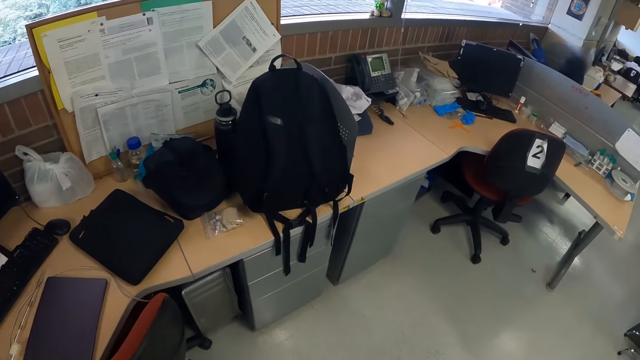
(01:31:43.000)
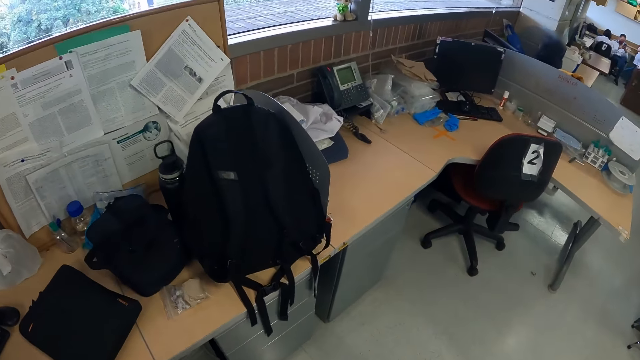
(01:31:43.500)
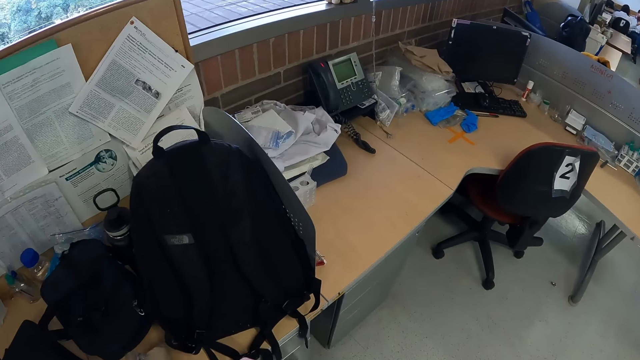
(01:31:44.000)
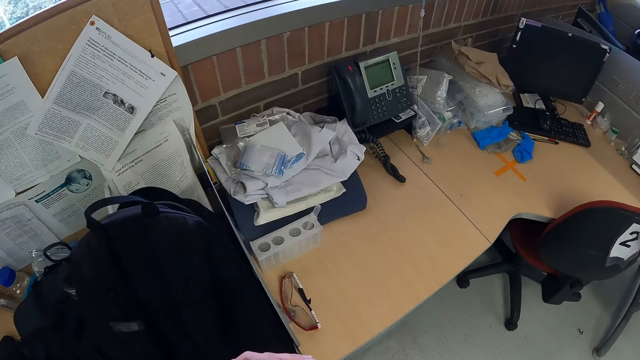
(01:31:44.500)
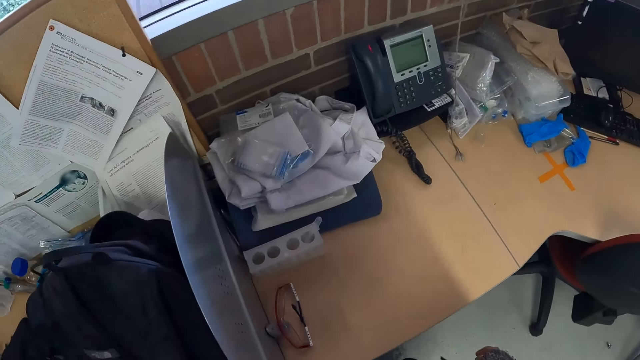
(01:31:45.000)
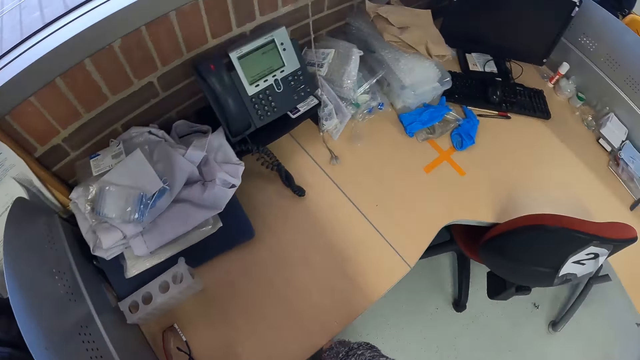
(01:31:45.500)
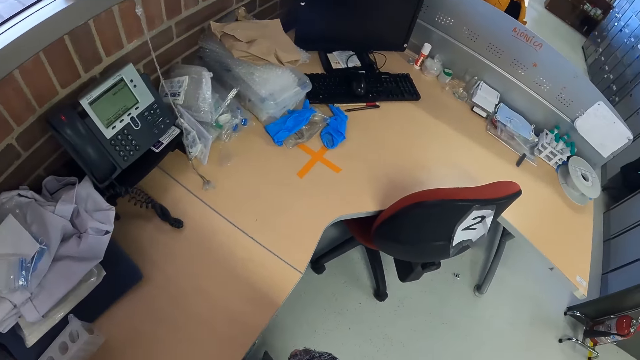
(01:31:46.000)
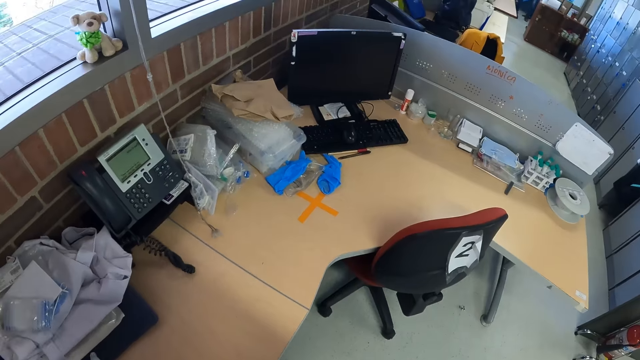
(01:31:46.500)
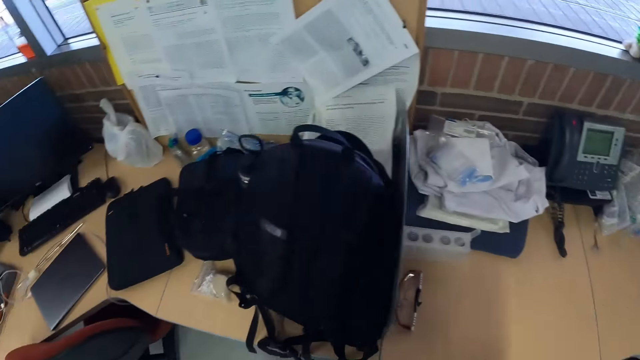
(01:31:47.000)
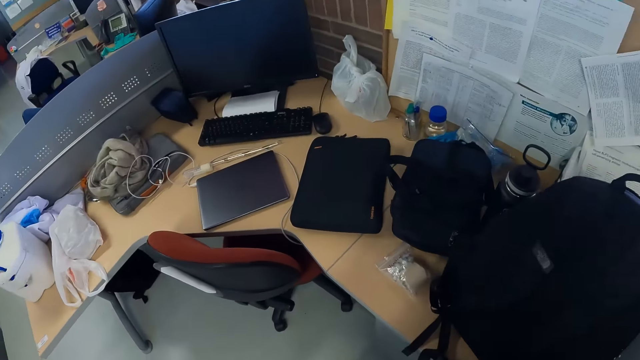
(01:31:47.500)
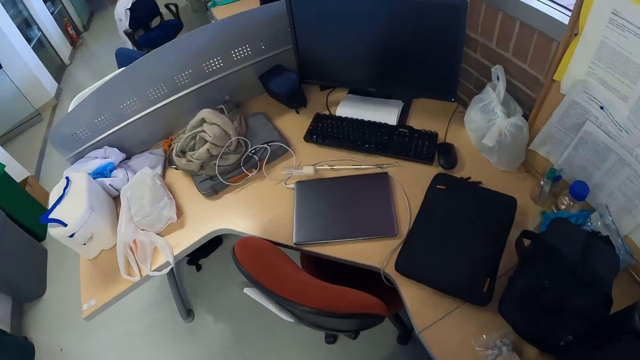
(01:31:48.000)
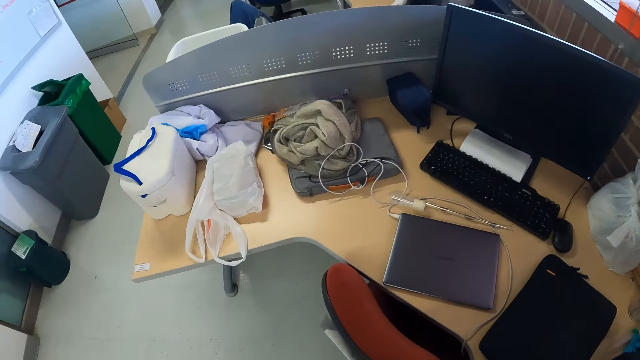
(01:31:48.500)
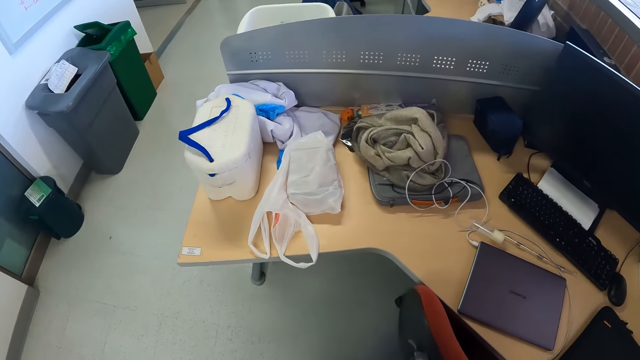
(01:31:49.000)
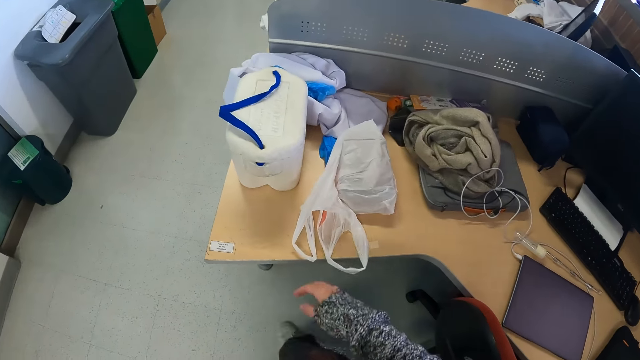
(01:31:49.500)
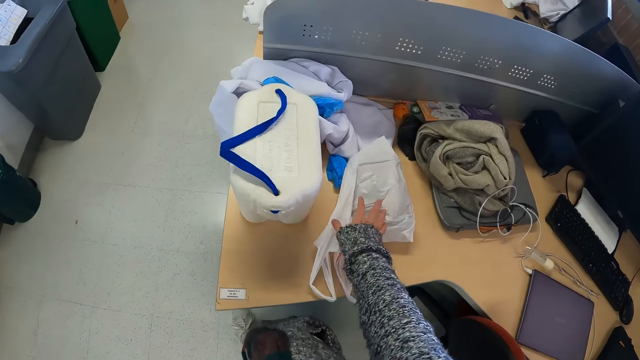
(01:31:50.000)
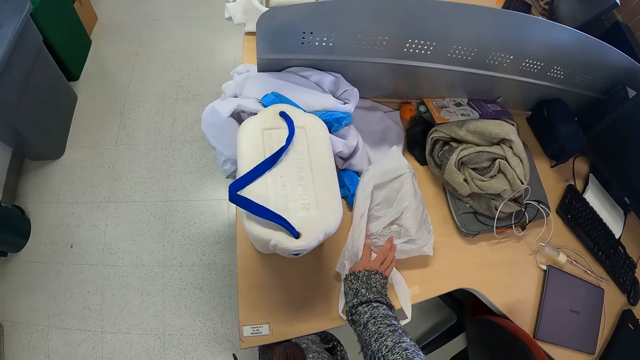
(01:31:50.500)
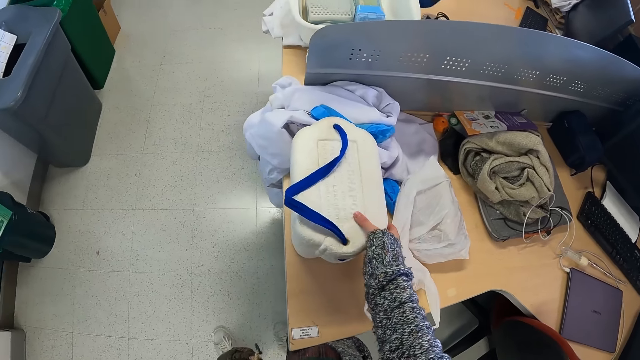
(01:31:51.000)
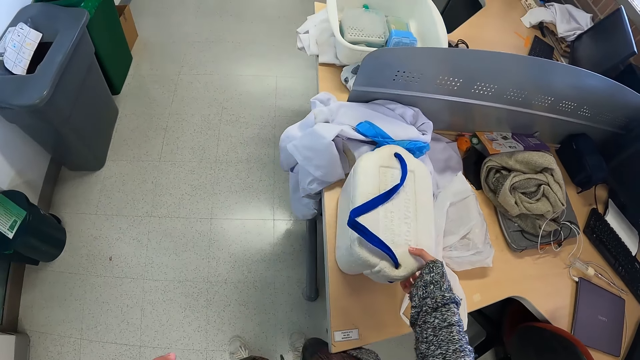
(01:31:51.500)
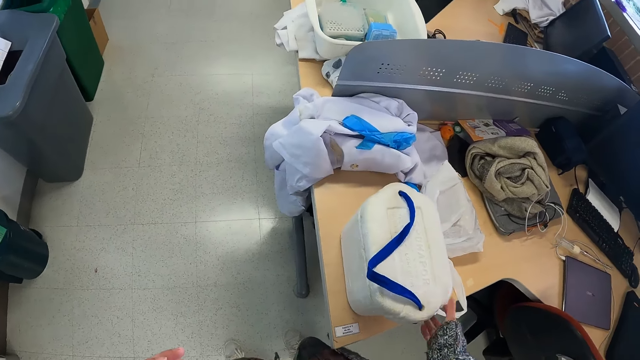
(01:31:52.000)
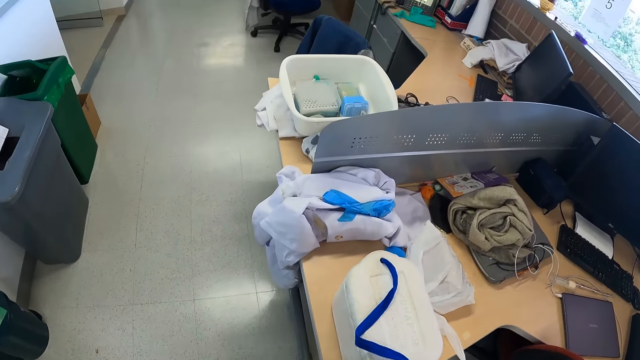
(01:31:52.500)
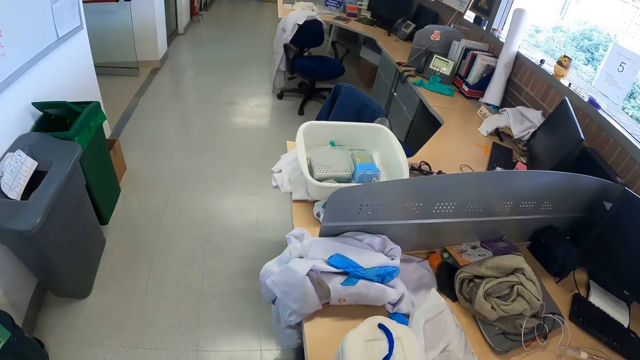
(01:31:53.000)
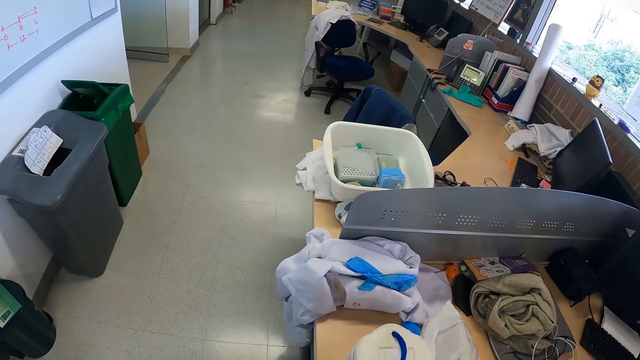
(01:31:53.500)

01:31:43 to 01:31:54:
The camera wearer touches the polythene bag on the table. They pull the plastic container and move the storage box on the table.

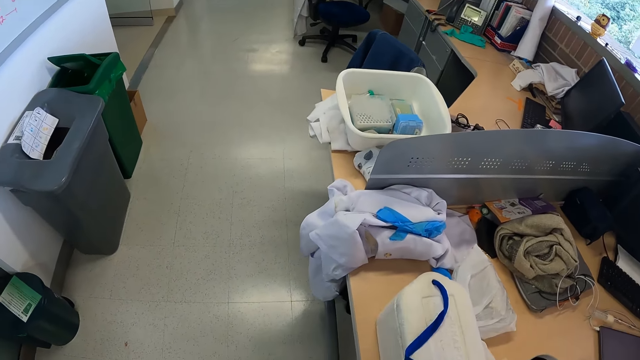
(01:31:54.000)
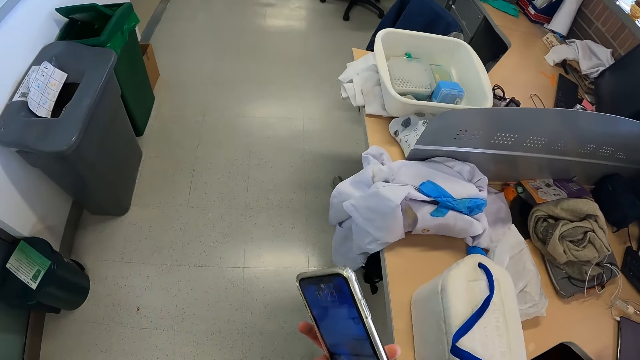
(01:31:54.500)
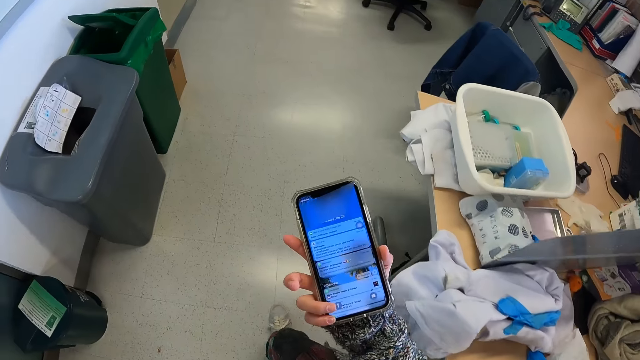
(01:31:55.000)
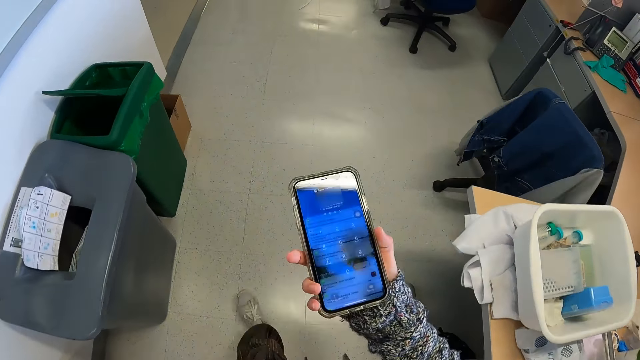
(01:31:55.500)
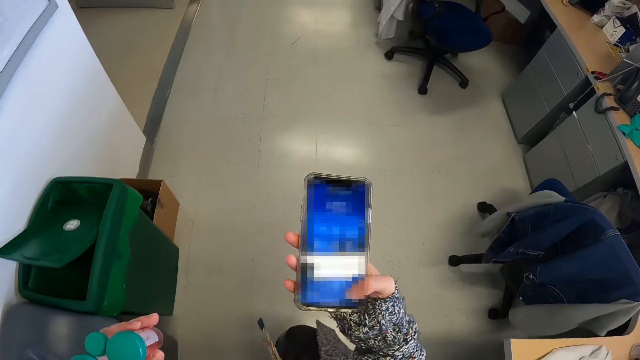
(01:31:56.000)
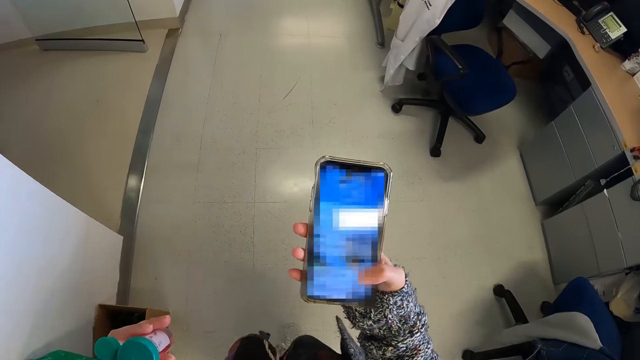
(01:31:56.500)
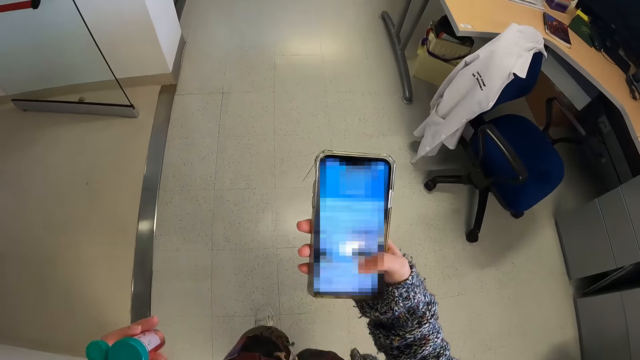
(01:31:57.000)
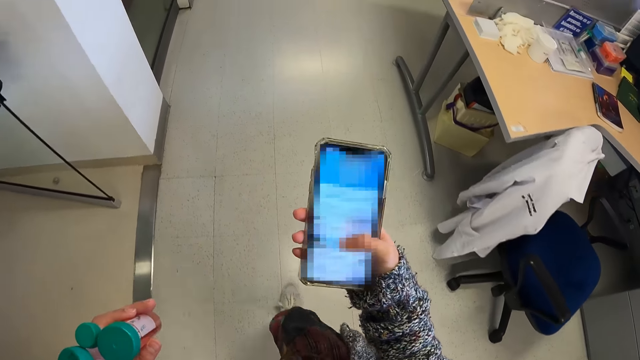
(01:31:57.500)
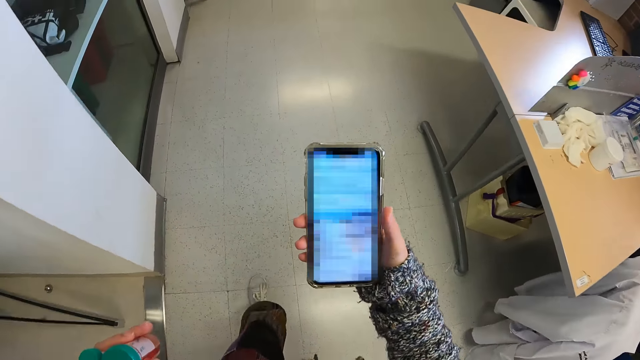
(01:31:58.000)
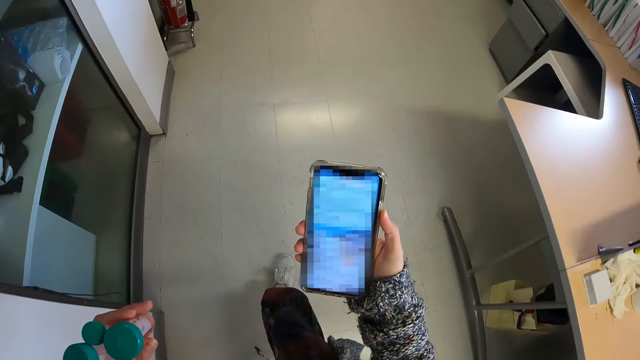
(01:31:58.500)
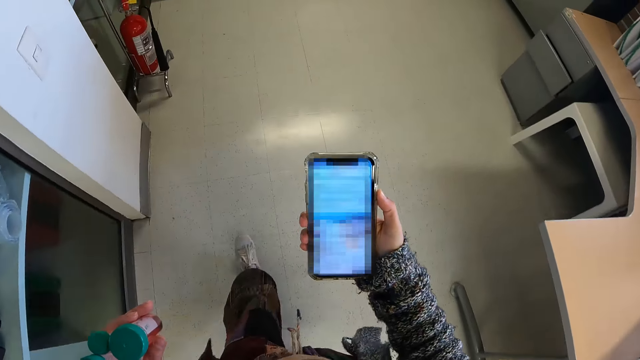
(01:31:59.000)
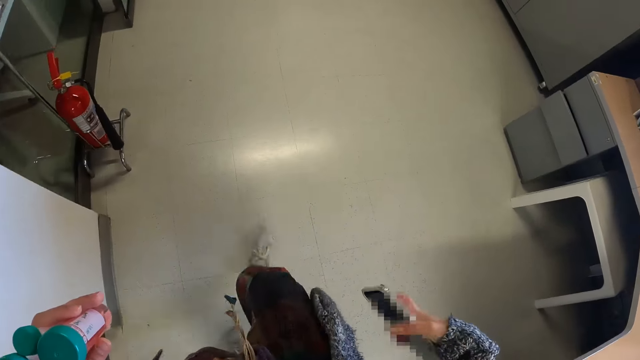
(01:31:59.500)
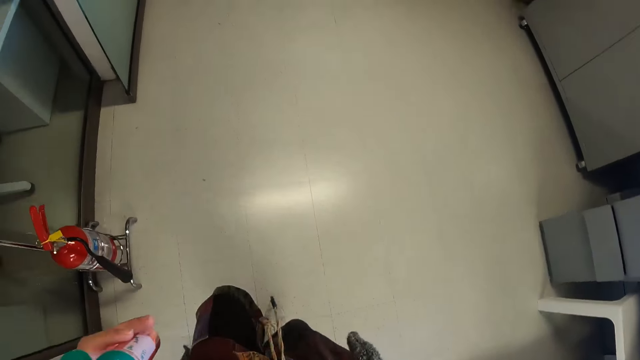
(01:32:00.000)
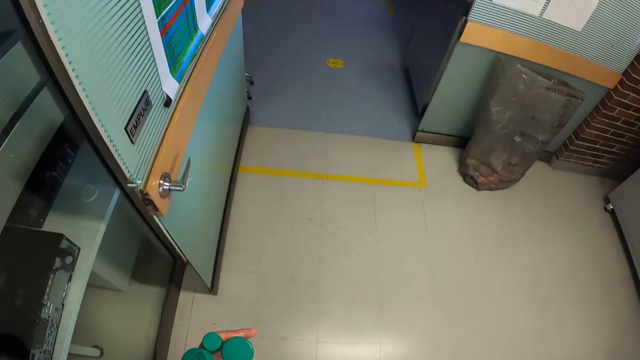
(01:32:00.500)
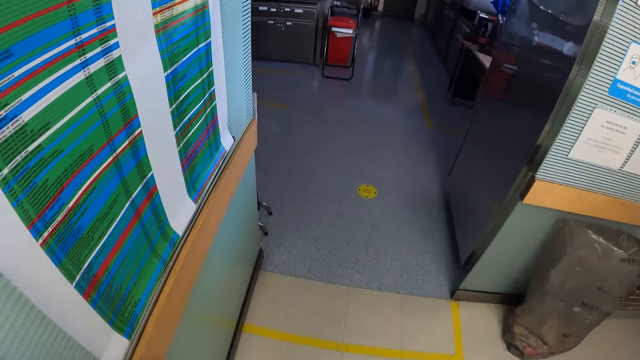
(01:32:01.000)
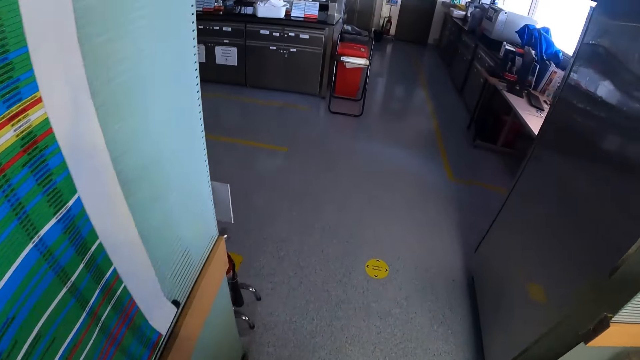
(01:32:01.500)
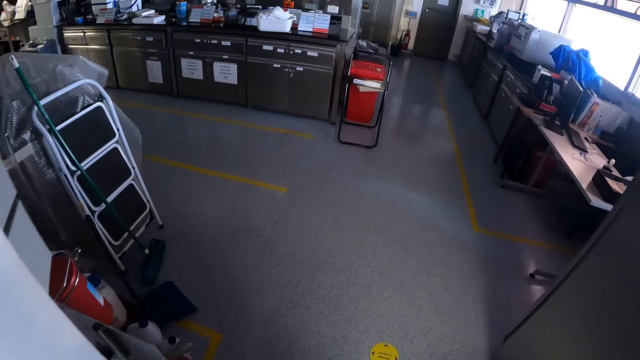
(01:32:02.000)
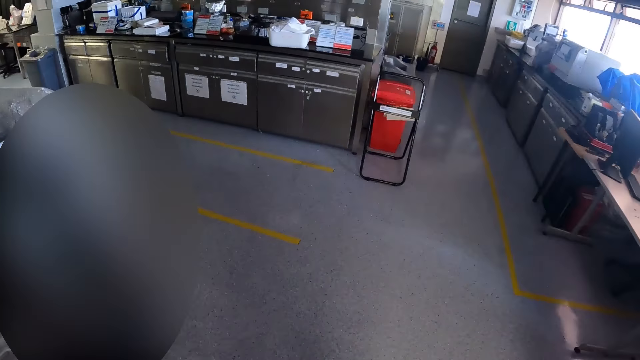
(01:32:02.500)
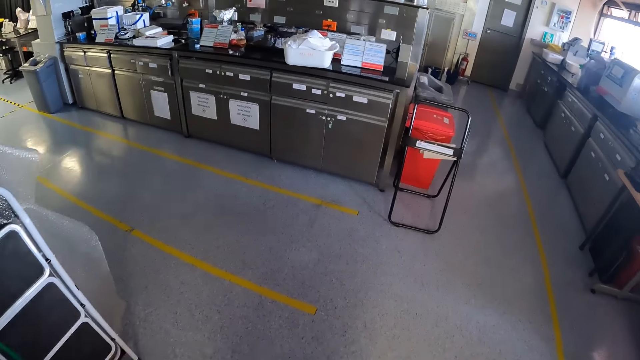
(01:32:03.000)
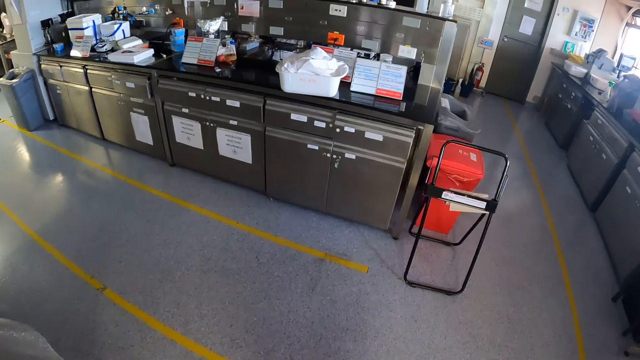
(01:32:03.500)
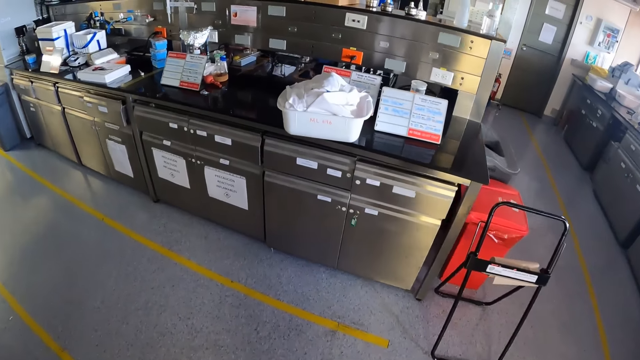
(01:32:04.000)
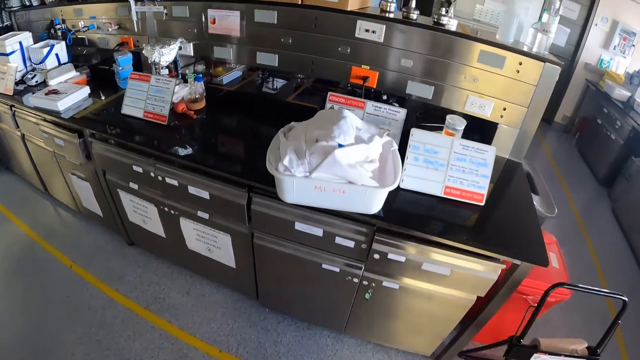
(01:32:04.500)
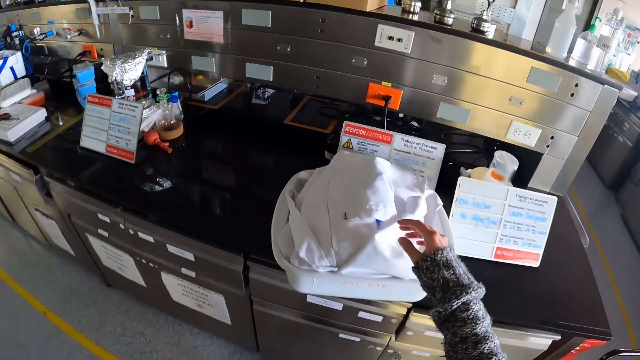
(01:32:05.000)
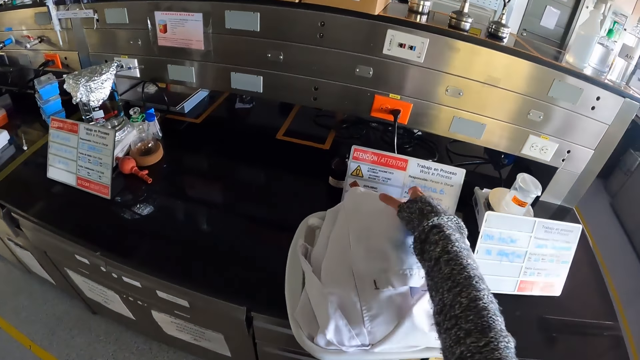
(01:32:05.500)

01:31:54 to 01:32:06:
The camera wearer operates the phone. They put the phone in the pocket and walk around.
